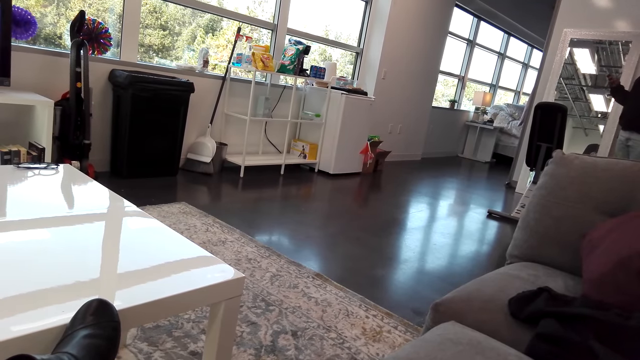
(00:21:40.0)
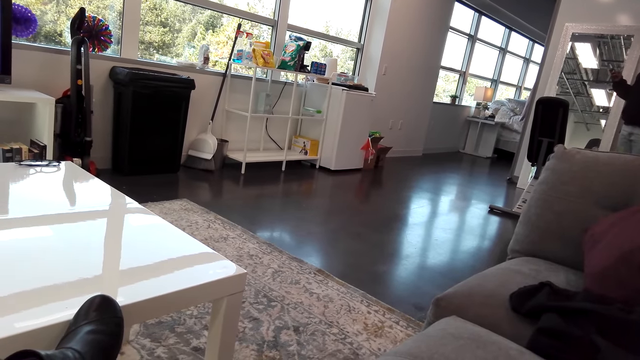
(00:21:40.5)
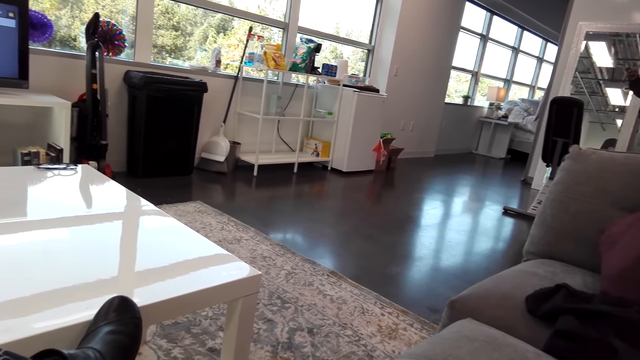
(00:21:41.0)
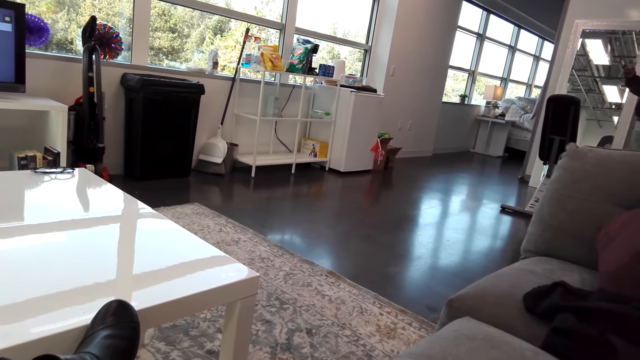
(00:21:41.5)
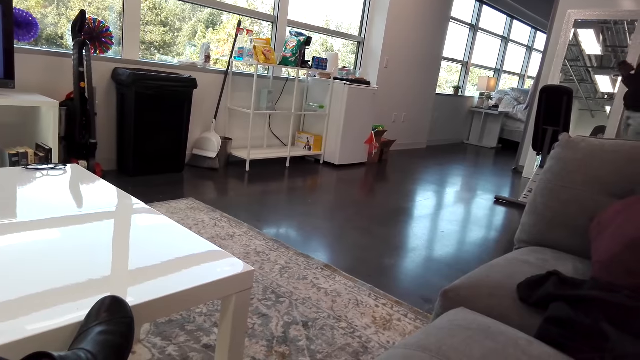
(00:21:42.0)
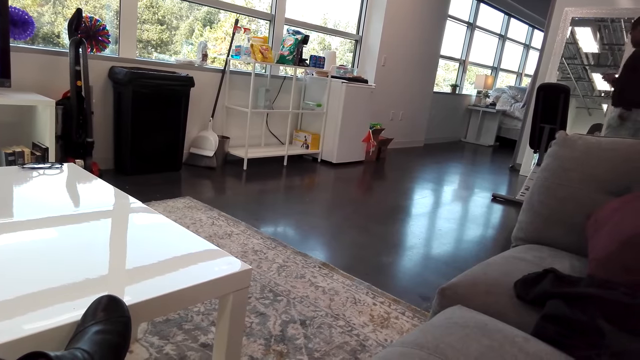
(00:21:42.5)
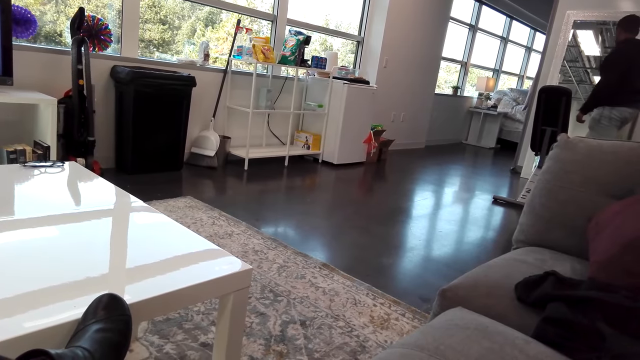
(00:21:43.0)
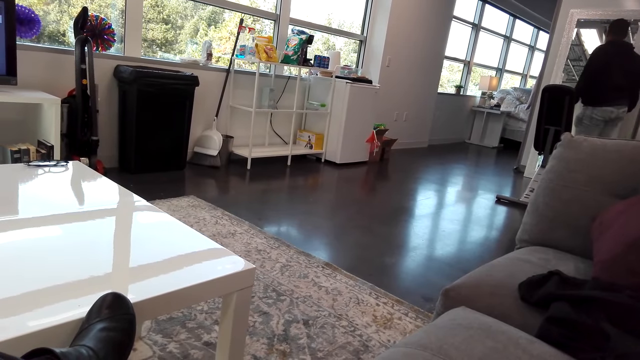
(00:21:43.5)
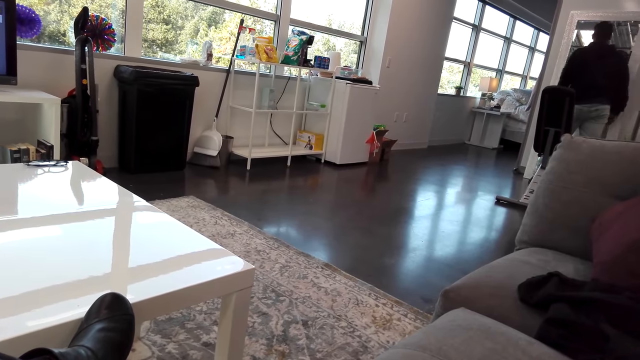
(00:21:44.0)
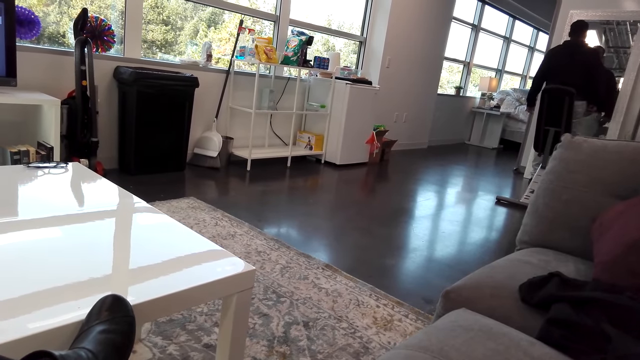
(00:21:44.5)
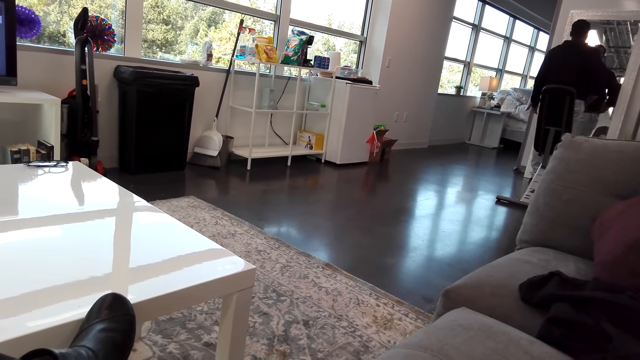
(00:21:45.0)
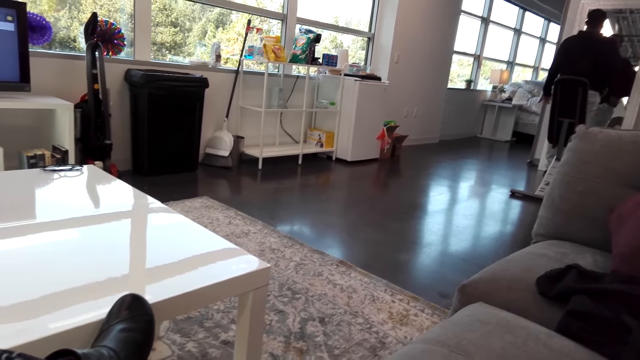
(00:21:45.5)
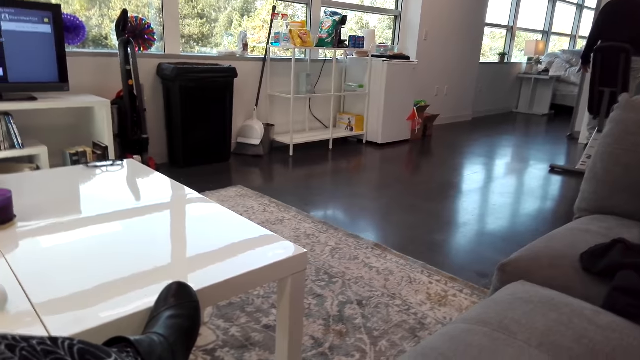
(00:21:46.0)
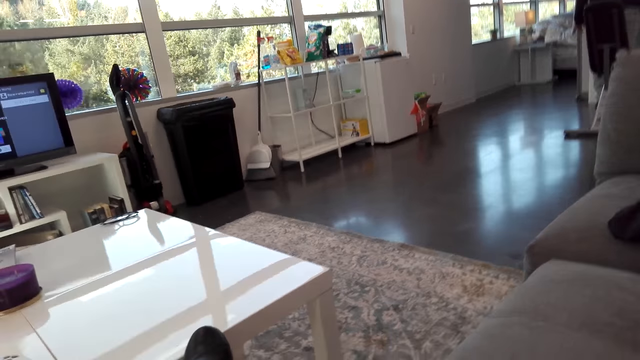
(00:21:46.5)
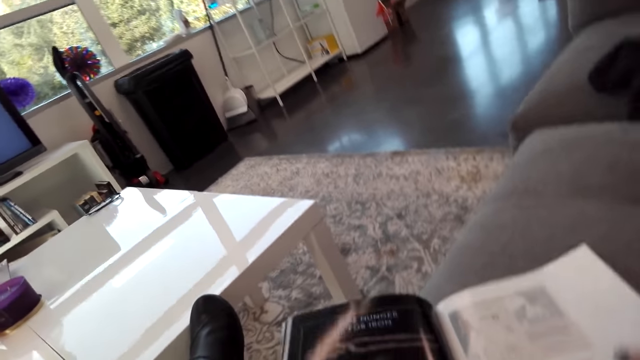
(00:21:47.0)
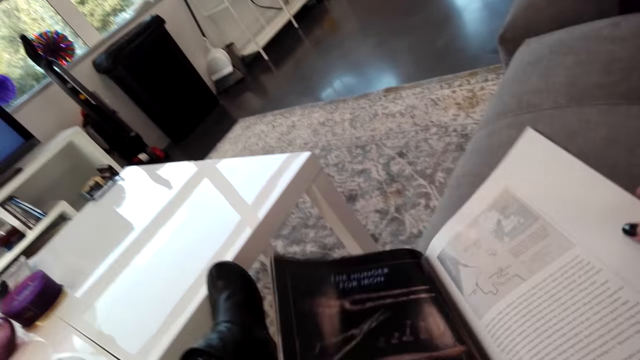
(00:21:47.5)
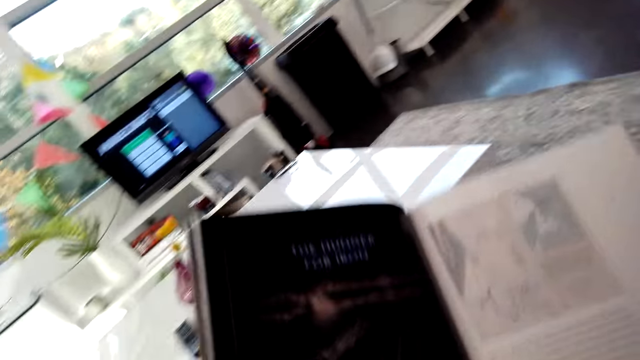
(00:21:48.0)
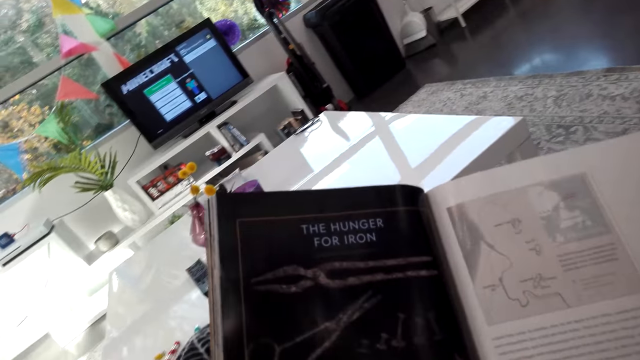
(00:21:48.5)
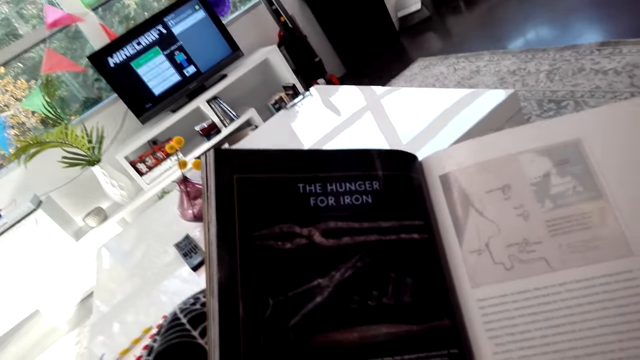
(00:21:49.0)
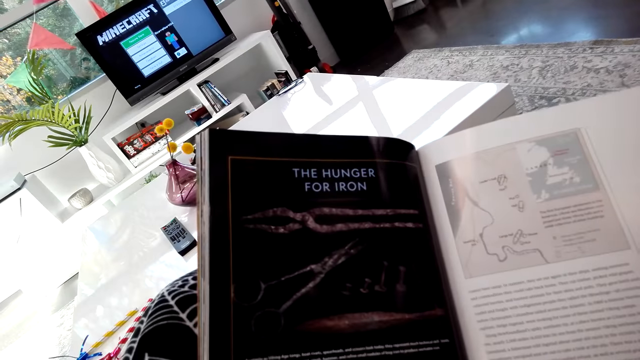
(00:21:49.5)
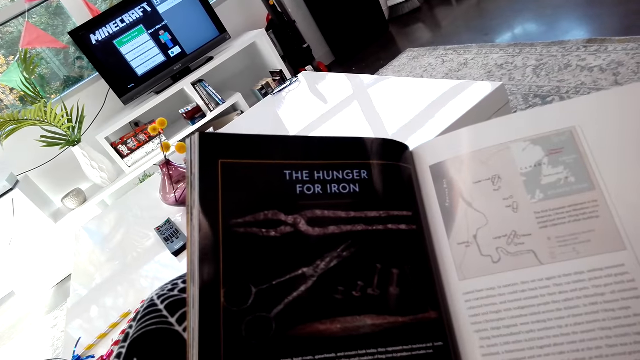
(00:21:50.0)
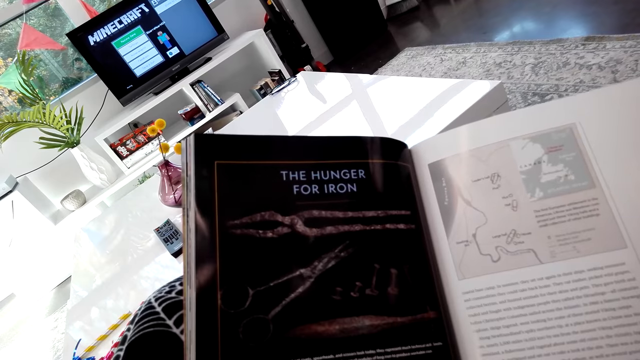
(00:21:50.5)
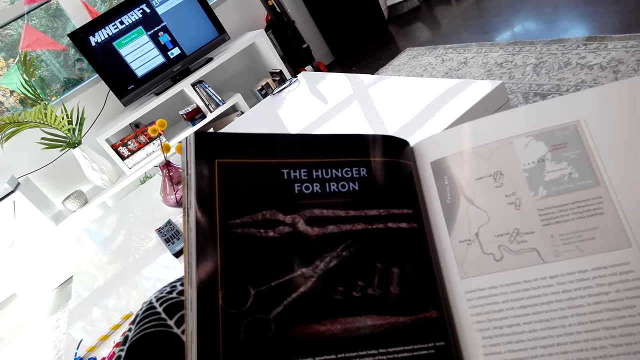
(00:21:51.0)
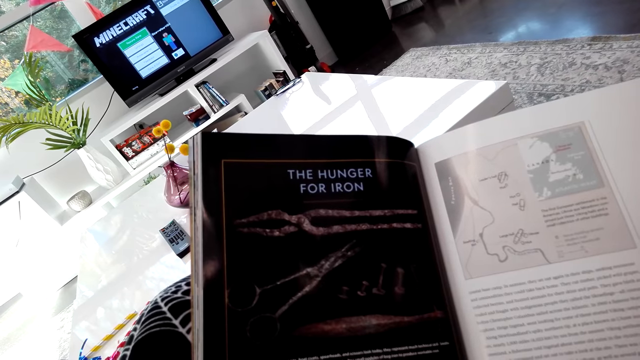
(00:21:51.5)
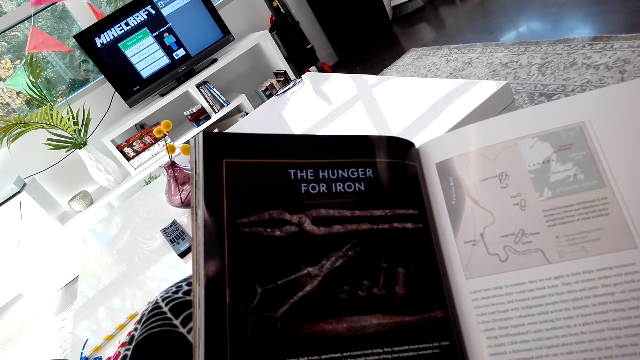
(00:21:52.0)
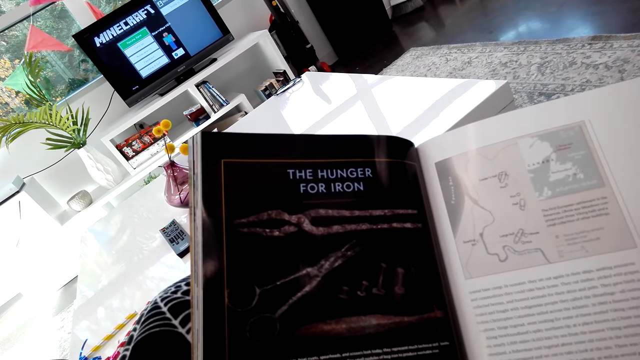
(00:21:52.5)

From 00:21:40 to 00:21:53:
The person walks in the room. The camera wearer adjusts the magazine. They read the magazine.

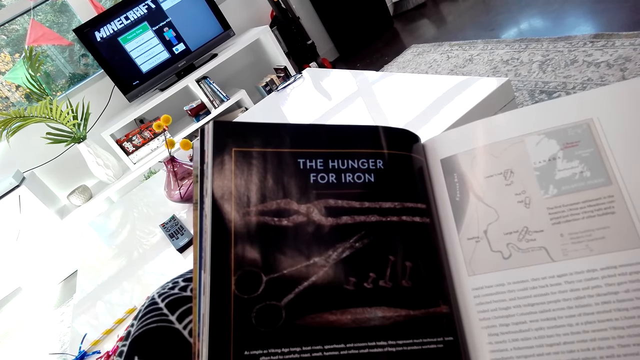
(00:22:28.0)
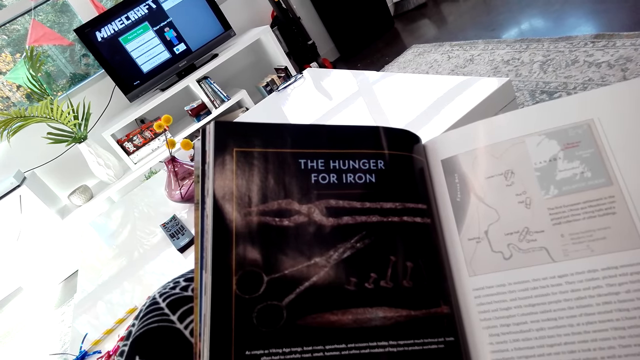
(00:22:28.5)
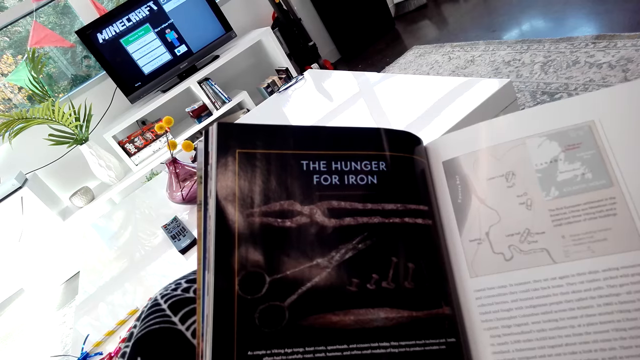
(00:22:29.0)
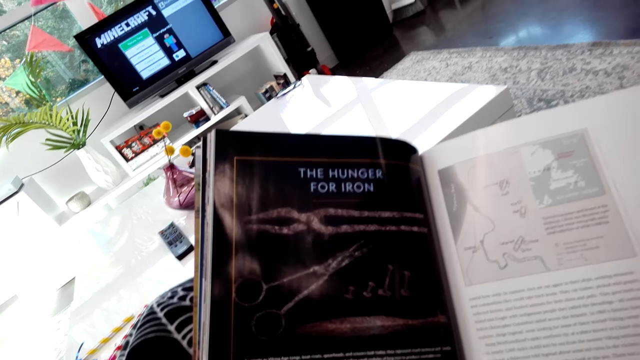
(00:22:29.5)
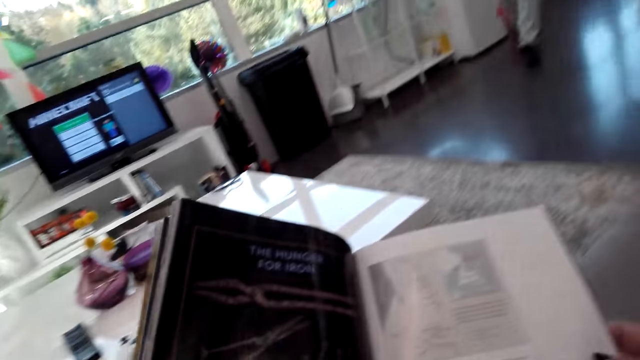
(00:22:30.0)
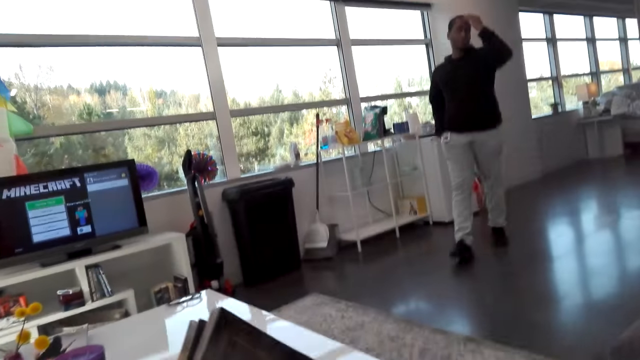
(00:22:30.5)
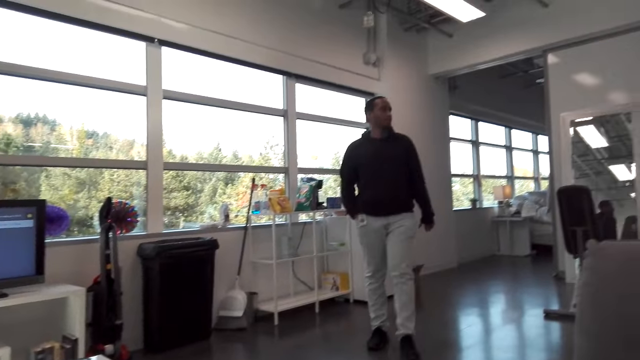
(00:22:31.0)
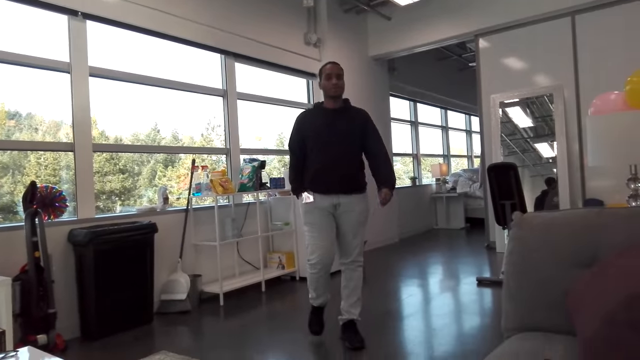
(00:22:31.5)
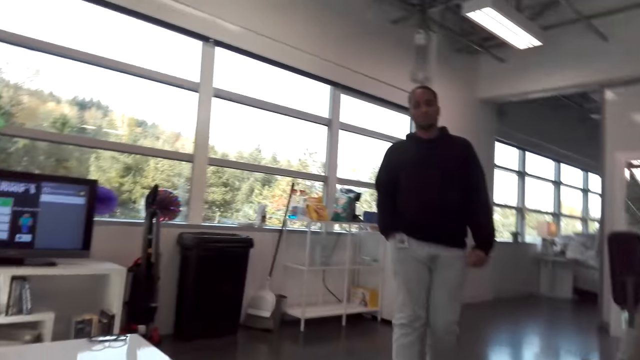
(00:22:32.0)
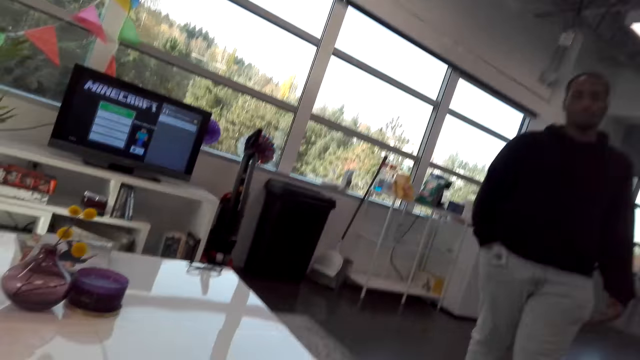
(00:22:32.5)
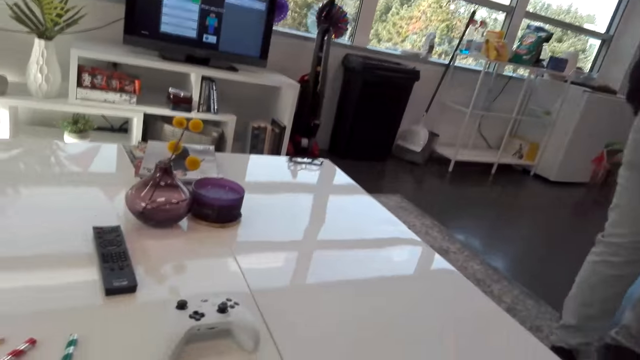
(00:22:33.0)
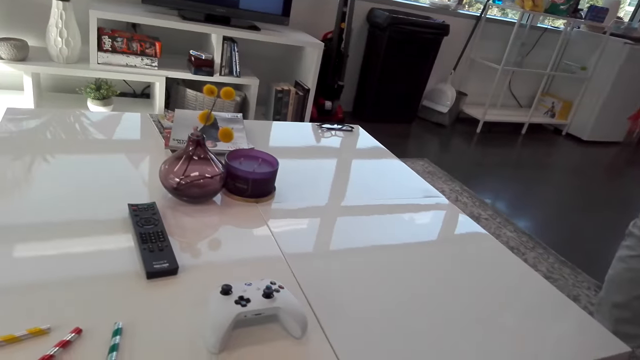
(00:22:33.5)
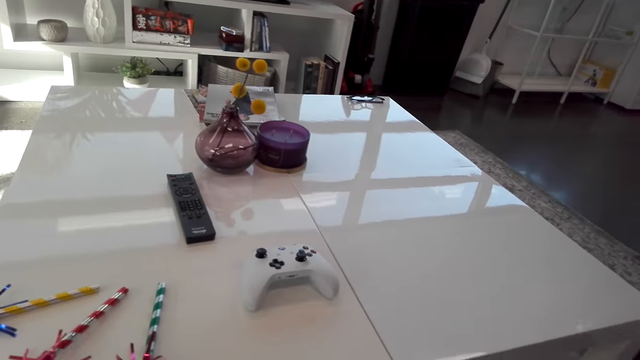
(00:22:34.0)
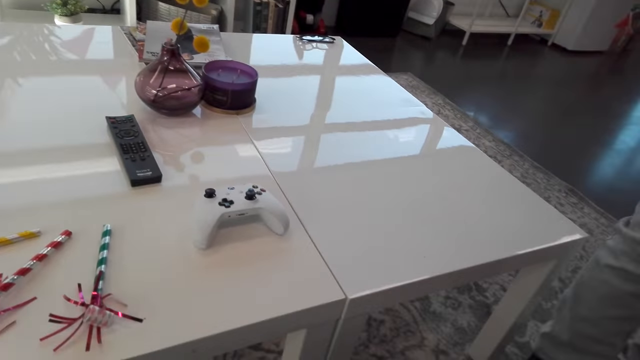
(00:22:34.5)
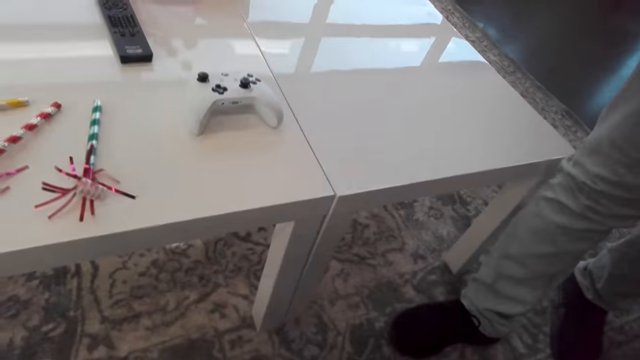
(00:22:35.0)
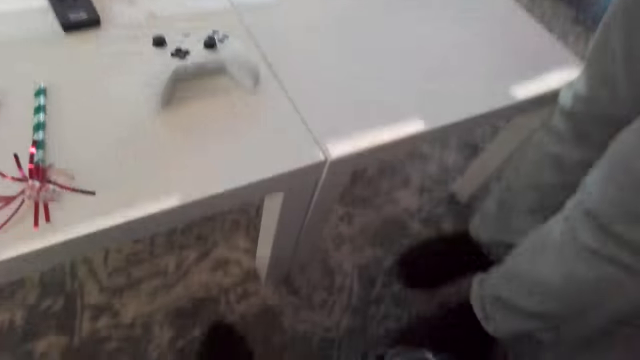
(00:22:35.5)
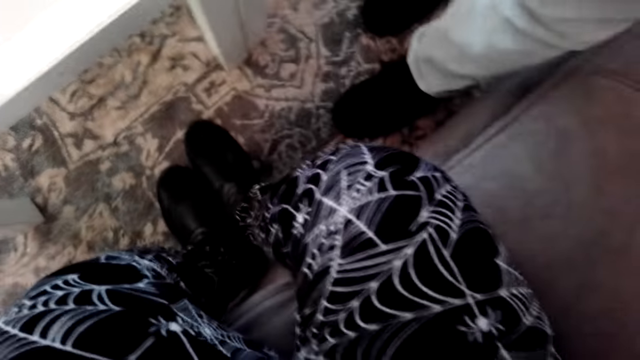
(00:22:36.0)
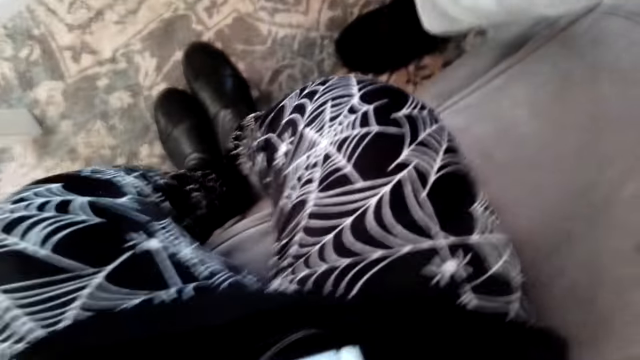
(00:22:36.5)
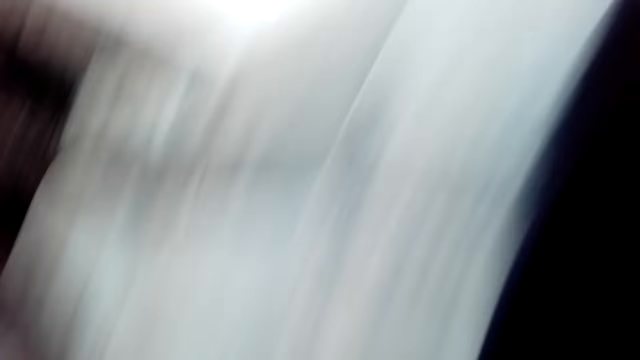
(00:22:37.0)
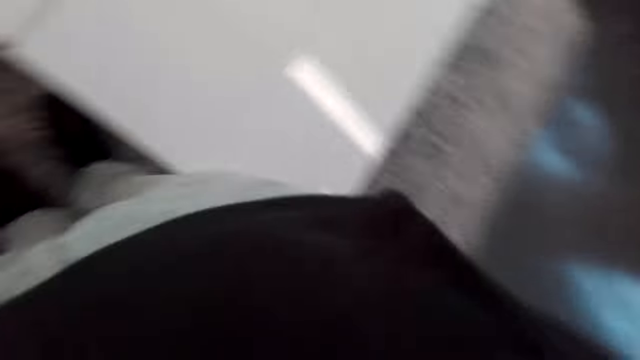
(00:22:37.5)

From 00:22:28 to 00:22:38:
The man talks to the camera wearer. The man walks towards the camera wearer and touches his head. The camera wearer removes the camera.
